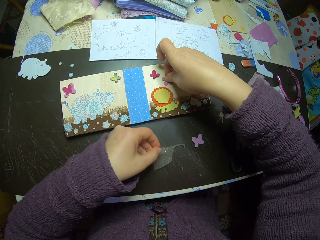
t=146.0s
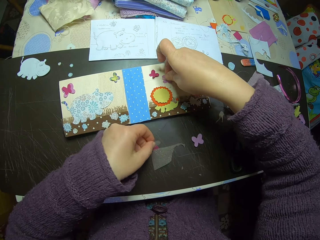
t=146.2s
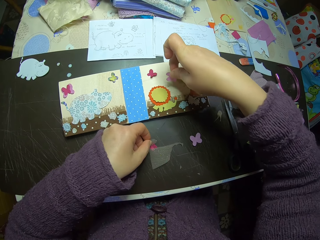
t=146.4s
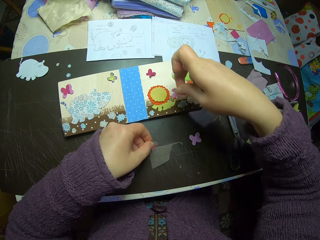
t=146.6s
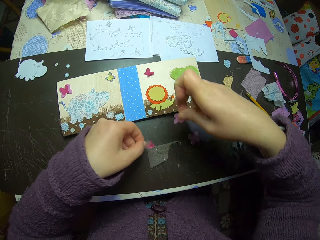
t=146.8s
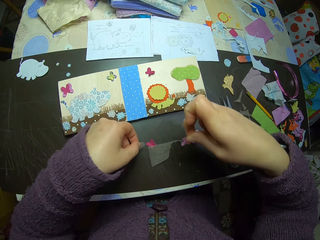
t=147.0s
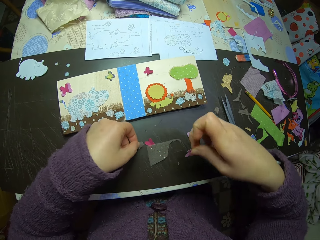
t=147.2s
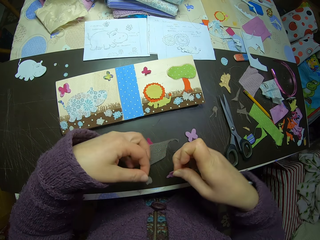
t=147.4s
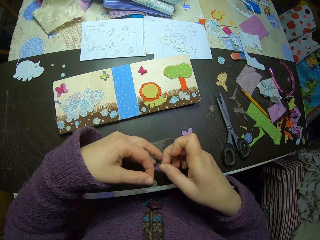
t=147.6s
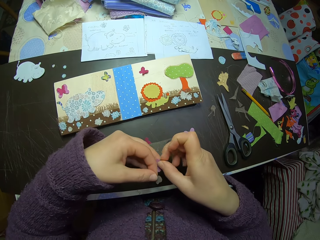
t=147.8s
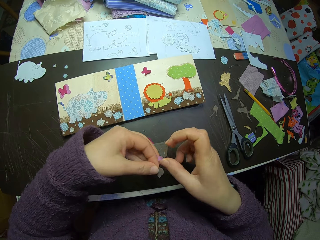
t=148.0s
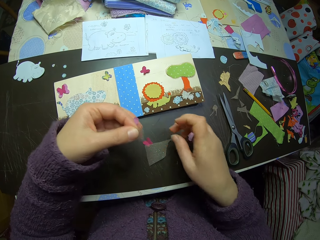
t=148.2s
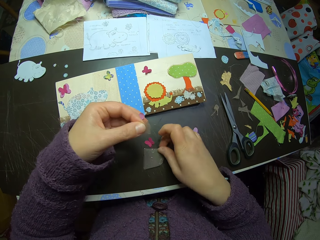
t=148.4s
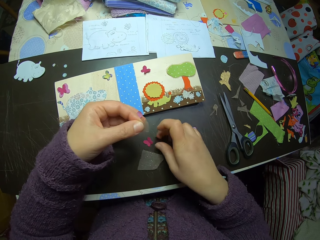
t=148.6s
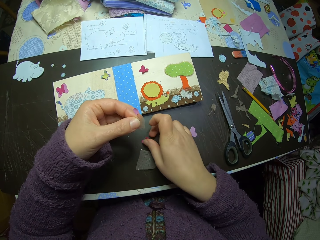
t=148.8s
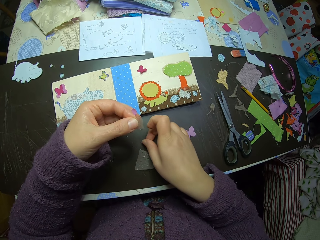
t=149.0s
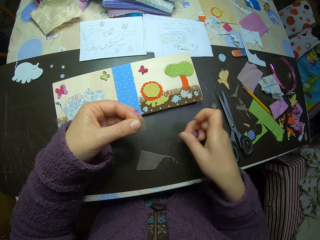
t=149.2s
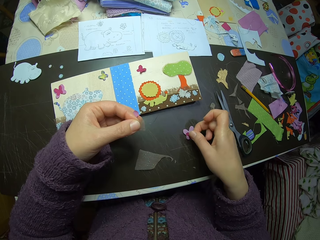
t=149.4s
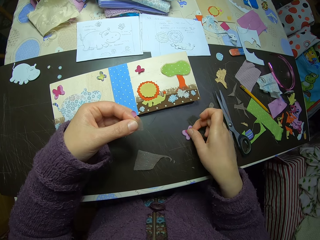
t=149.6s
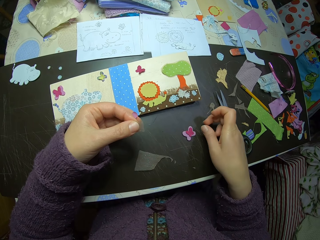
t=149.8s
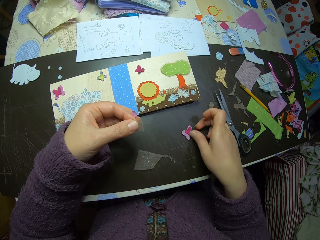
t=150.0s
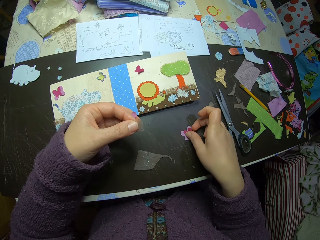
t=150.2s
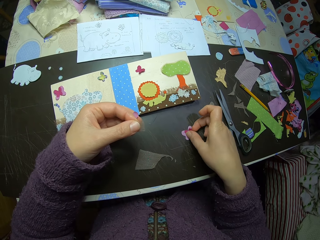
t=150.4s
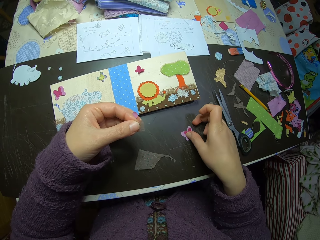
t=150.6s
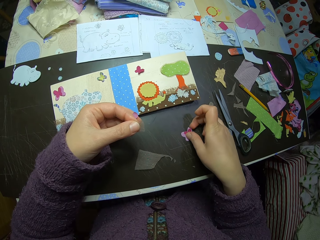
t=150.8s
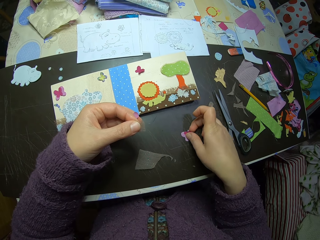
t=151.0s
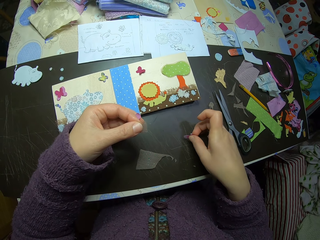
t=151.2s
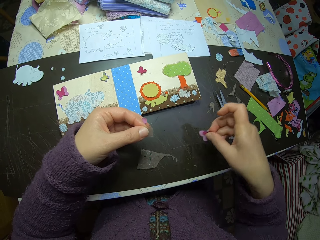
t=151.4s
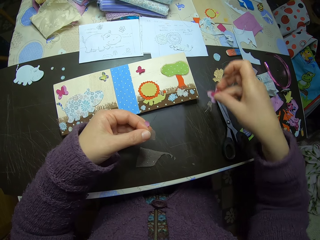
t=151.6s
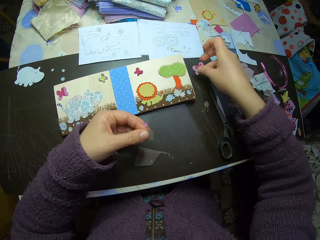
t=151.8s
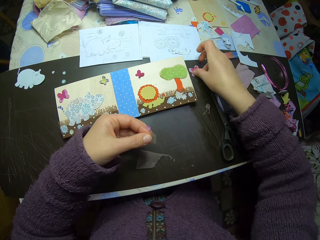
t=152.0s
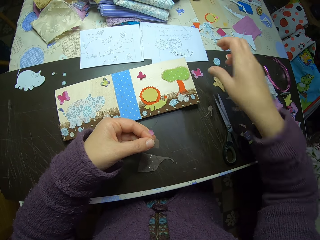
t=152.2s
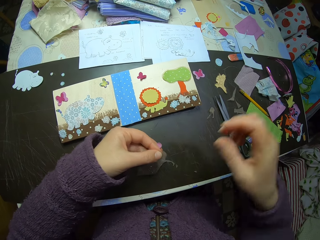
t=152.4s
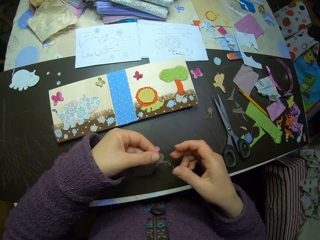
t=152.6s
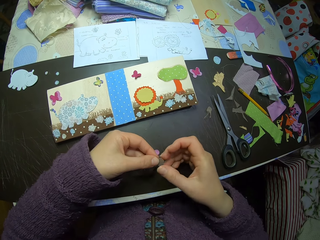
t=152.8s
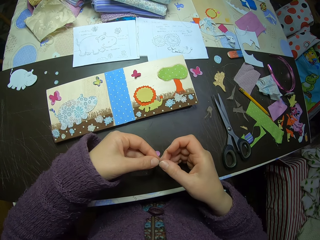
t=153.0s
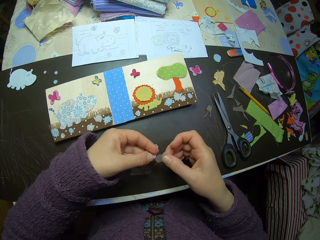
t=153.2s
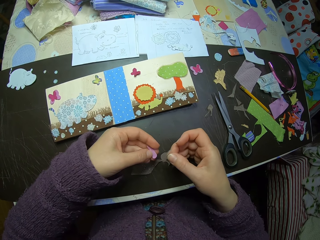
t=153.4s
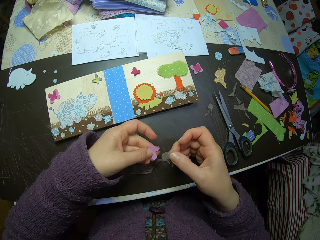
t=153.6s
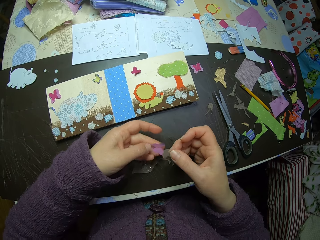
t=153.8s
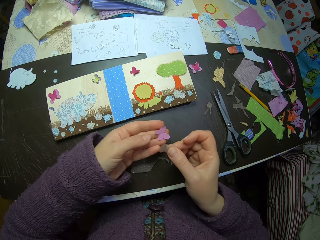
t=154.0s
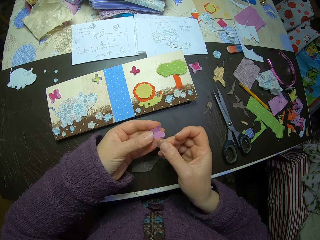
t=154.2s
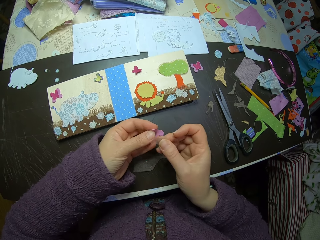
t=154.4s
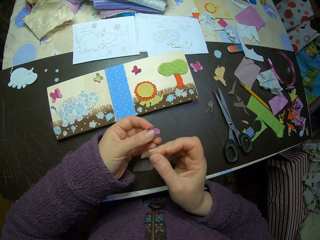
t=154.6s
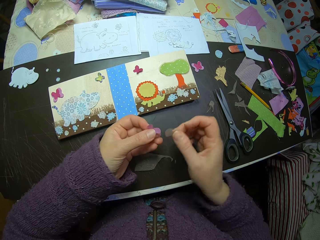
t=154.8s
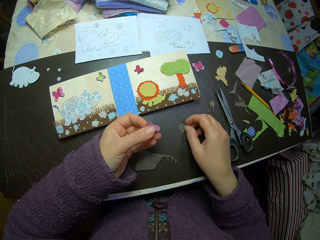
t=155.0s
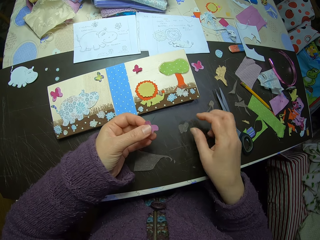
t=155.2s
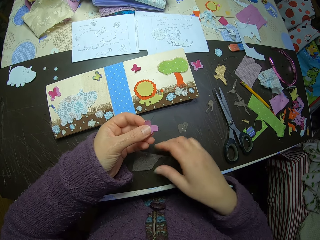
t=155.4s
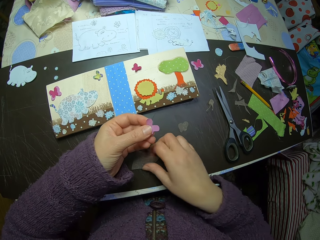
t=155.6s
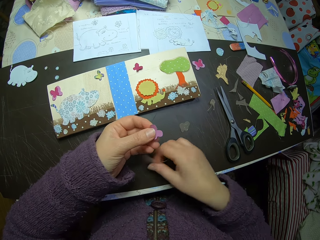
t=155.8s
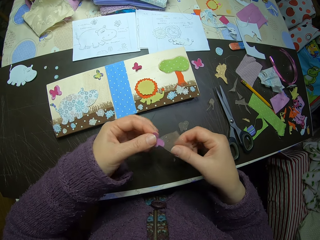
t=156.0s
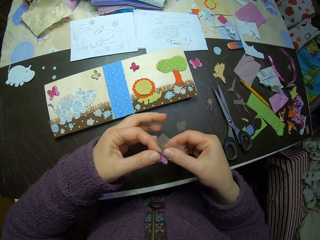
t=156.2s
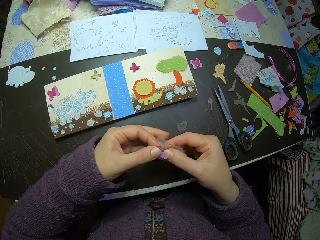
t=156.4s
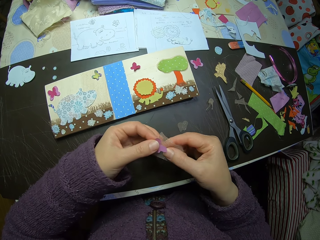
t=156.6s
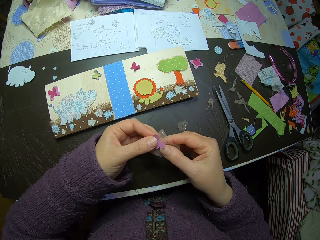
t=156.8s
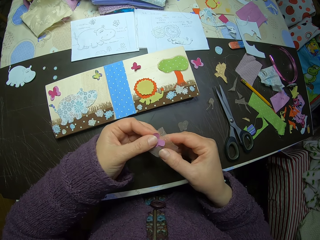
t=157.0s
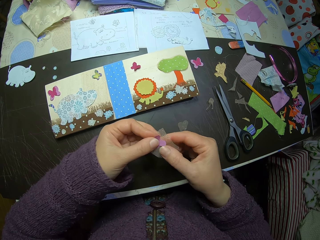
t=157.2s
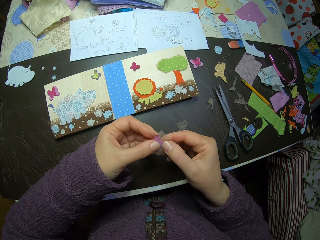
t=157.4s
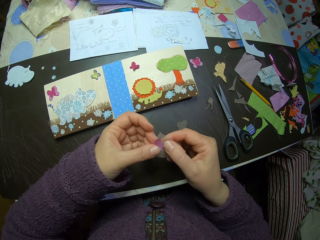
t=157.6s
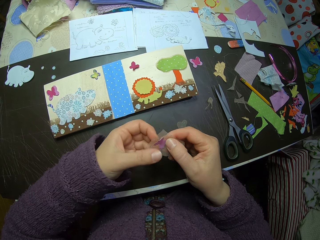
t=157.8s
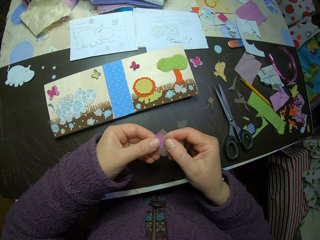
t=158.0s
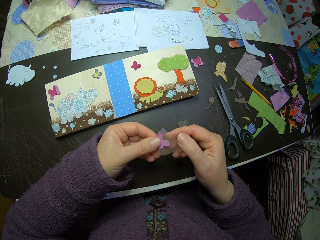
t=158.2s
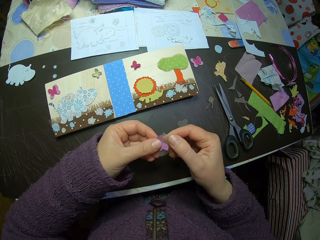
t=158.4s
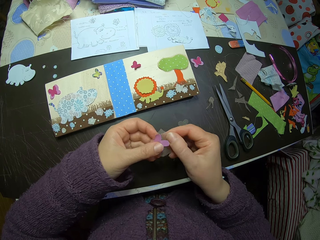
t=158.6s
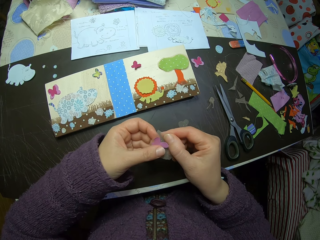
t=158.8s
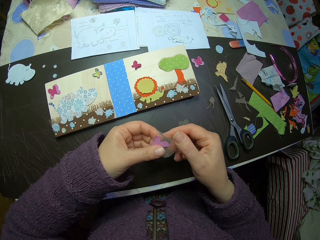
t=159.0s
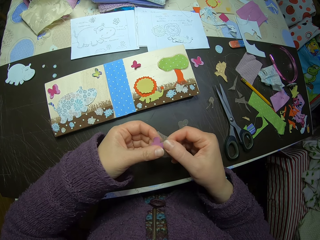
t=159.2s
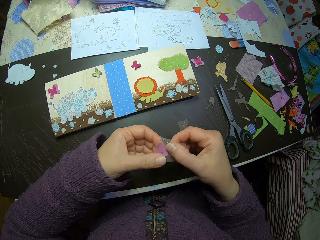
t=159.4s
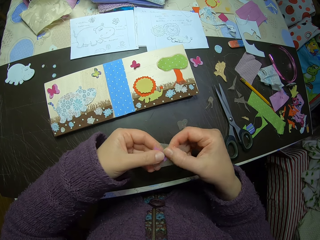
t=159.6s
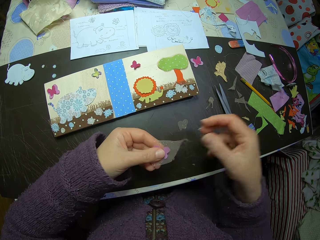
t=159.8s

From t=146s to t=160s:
The camera wearer picks a butterfly shaped paper from the table. They move two butterfly shaped papers on the table. They drop the butterfly shaped fiber material on the table. They pick the fiber material on the table. They put the butterfly shaped paper on the fiber material.

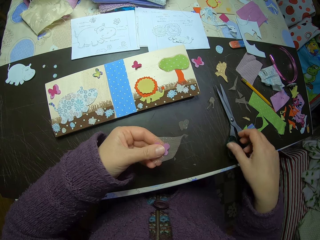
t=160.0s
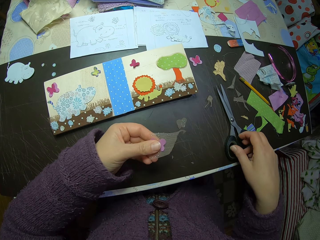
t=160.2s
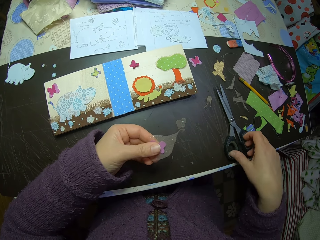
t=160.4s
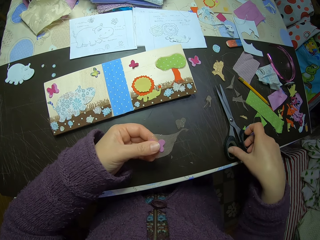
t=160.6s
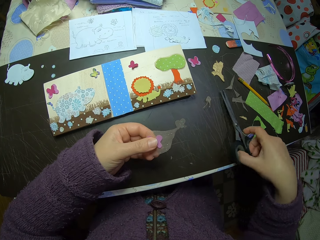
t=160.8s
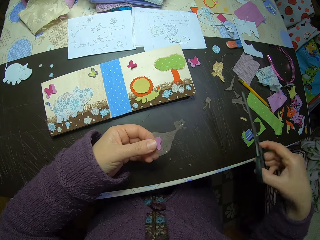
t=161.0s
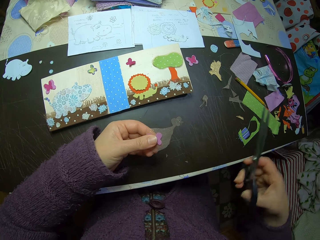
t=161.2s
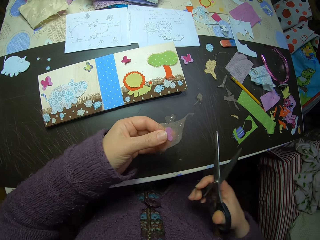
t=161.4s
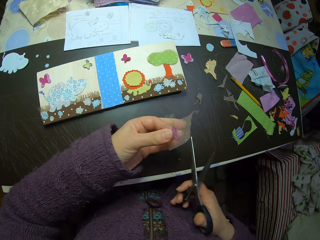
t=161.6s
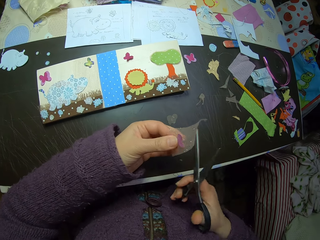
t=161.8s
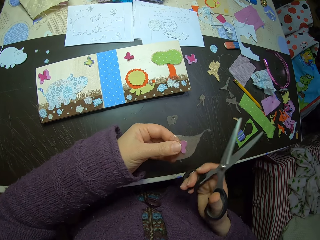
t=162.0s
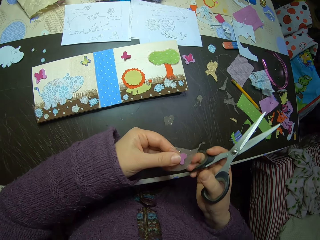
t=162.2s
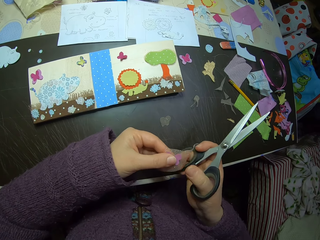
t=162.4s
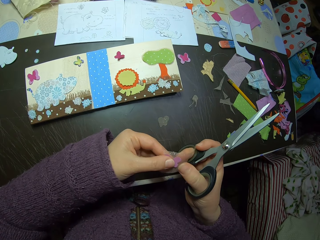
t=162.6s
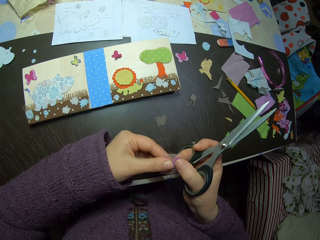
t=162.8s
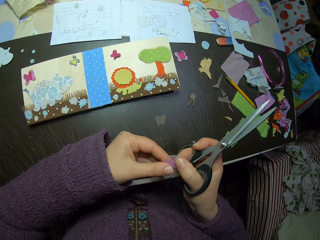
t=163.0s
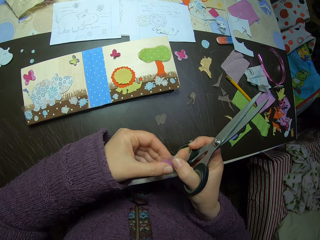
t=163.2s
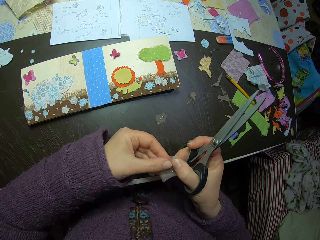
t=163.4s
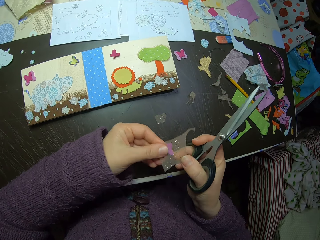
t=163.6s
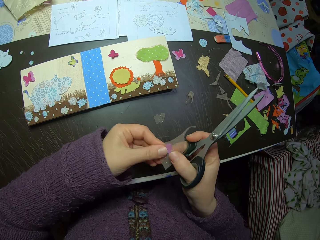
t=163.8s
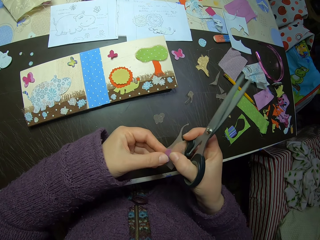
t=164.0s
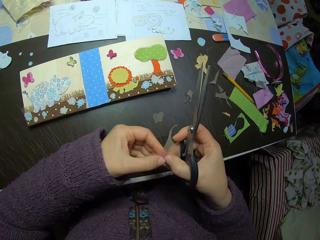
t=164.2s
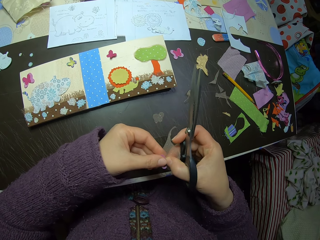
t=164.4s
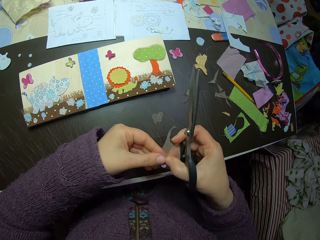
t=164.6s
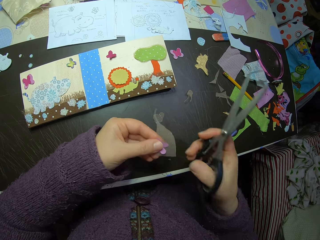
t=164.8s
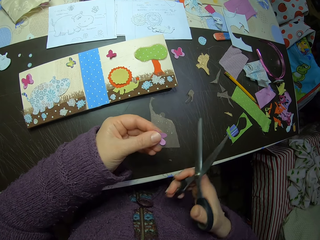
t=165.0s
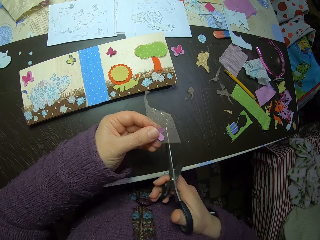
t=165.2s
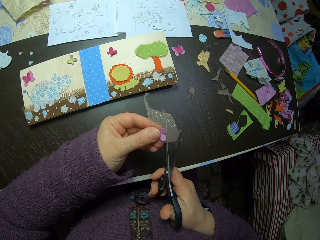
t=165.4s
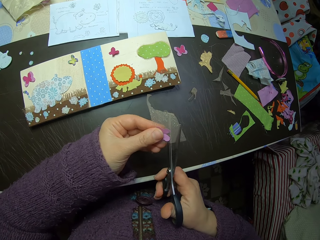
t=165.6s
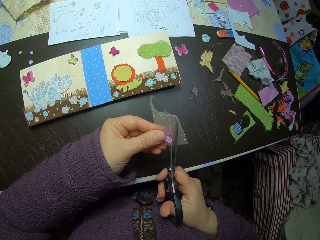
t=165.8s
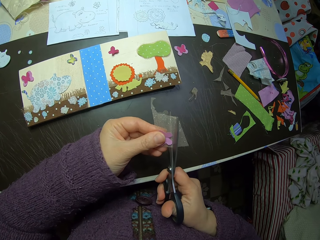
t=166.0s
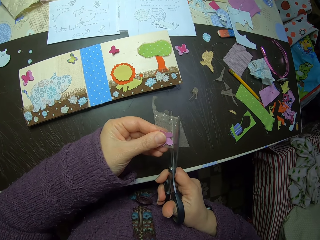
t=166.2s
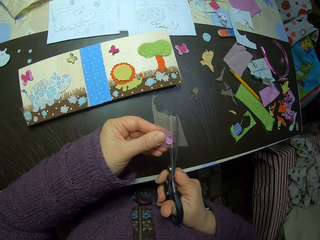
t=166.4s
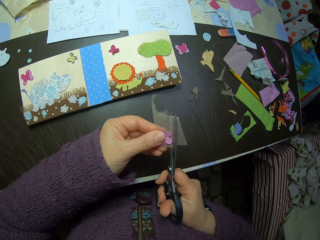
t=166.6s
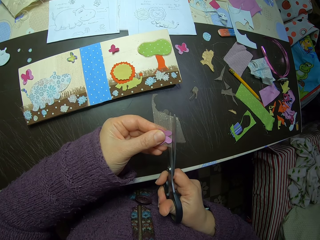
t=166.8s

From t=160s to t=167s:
The camera wearer picks up the scissors on the table. They adjust the sticker on the paper. They cut the paper with the scissors.
